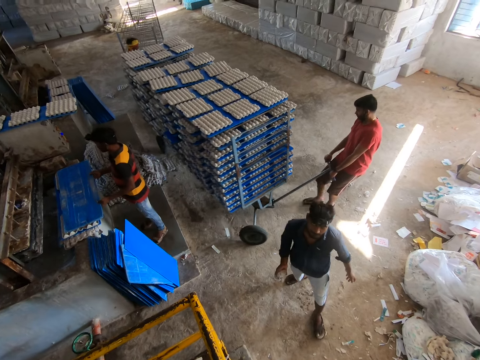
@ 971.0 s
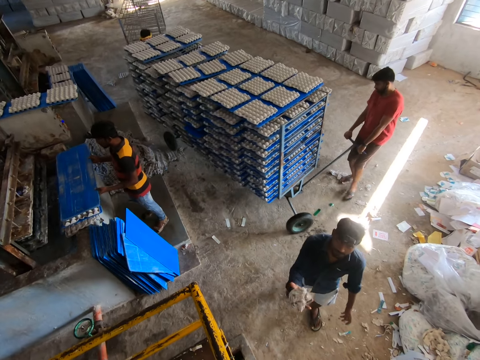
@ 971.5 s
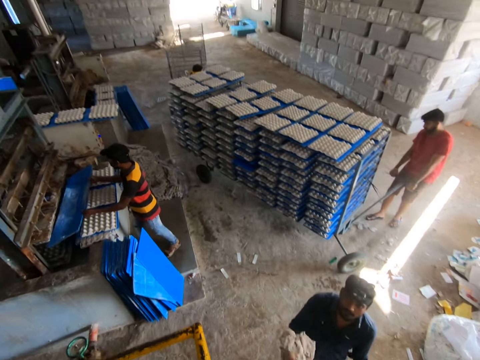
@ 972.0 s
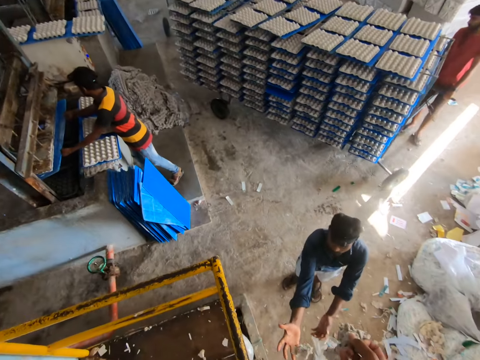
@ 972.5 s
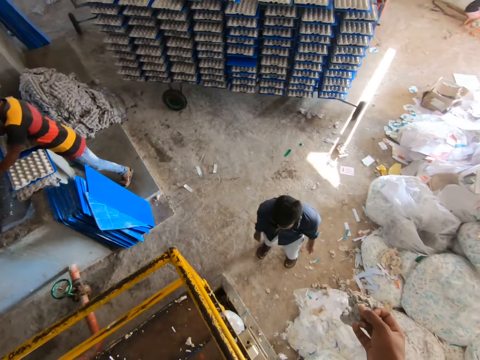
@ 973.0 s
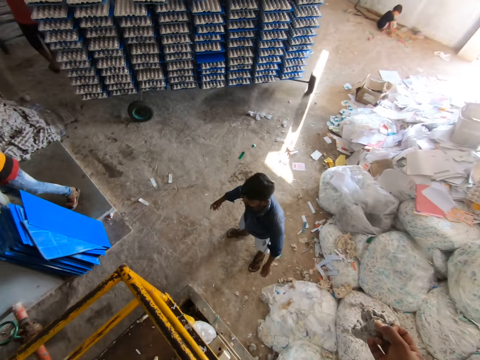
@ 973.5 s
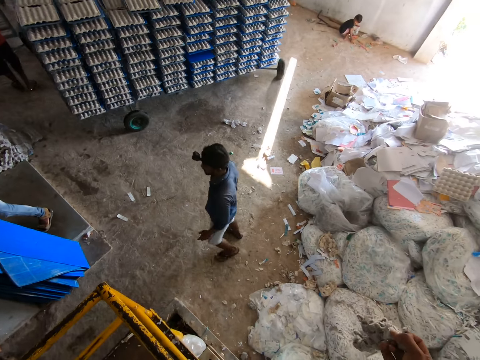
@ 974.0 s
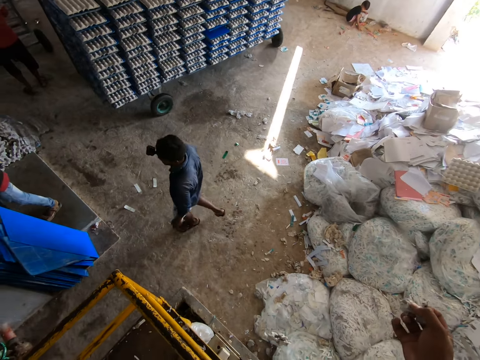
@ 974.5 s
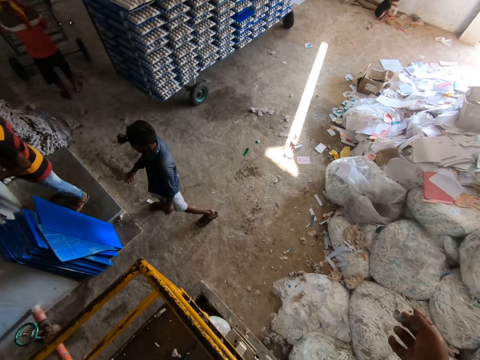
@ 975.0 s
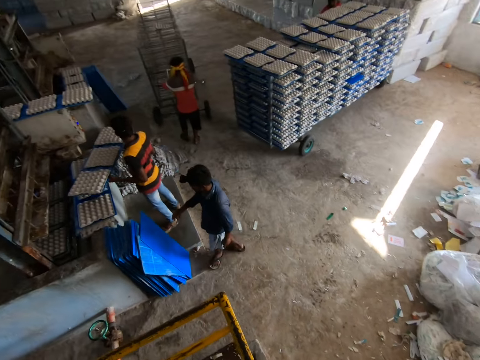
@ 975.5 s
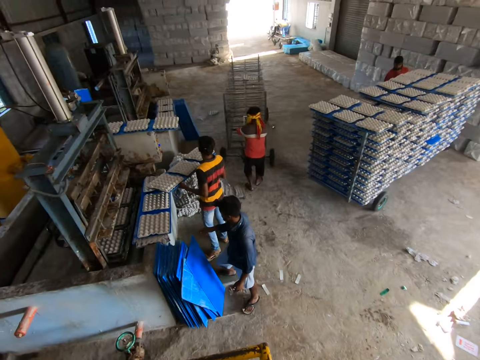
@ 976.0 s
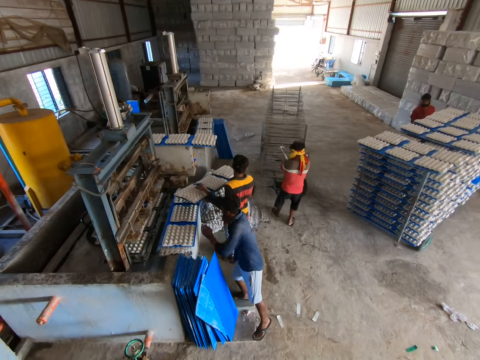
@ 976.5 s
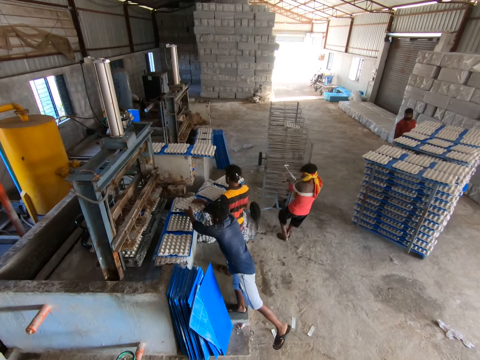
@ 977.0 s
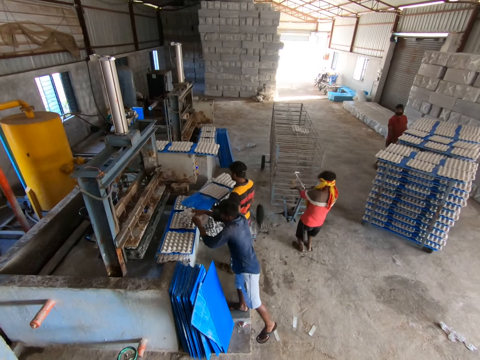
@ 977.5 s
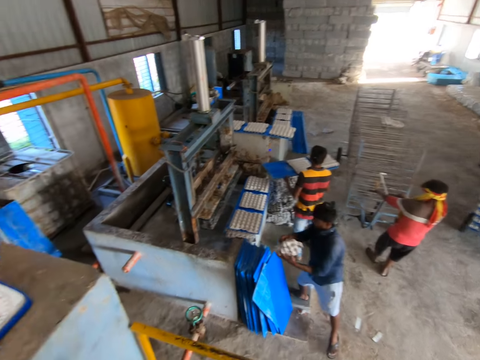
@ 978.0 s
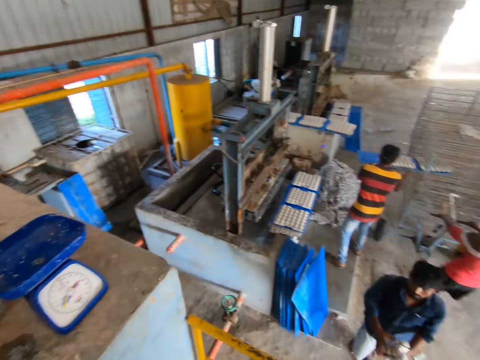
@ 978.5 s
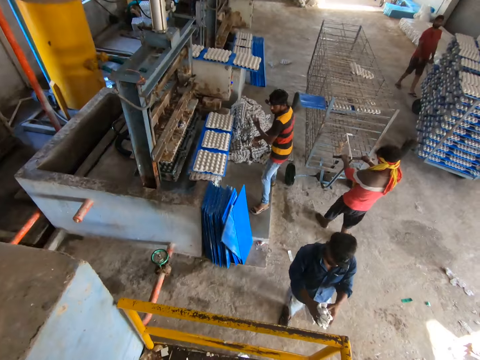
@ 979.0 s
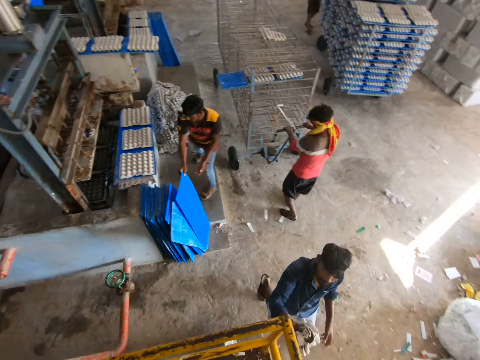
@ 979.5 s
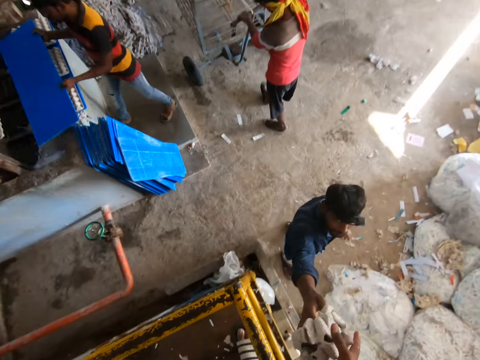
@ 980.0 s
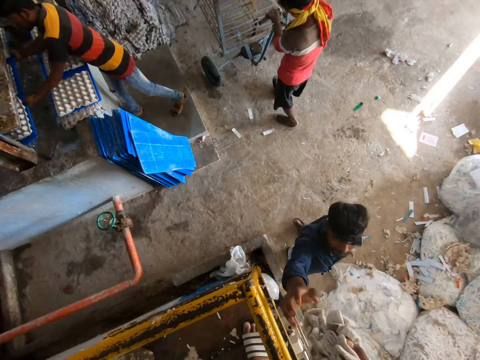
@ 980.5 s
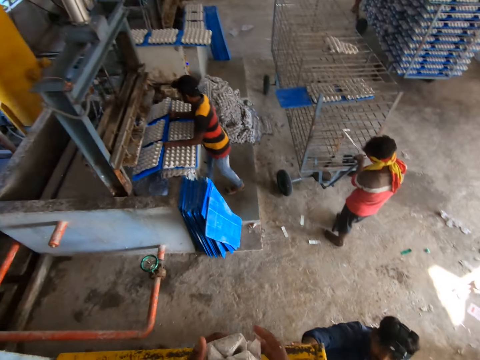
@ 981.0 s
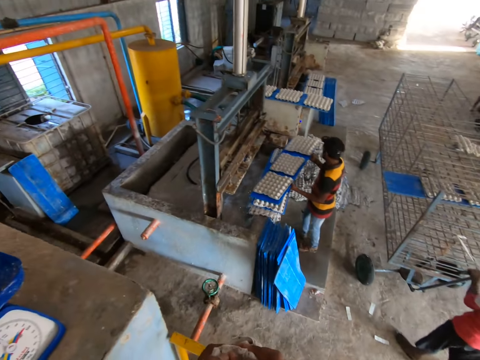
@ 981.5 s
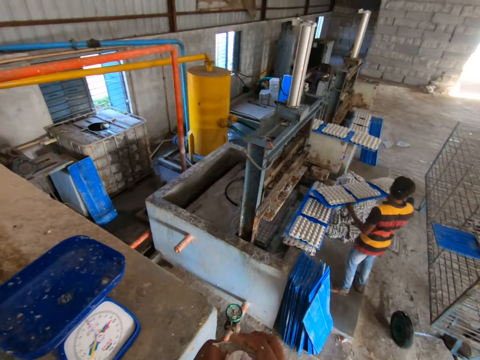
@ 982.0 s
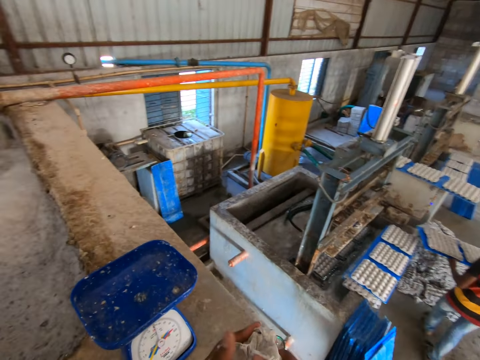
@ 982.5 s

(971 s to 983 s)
A man pulls the trolley with the trays. Another man picks up the board from the egg trays with both hands. A third man throws the egg tray to the camera wearer with his right hand. The camera wearer catches the egg tray with his right hand. The second man puts the board under the mold of the machine with both hands. A fourth man pulls the handle of the shelf trolley with both hands. The third man takes the egg tray from the board of egg trays in the second man's hands with both hands. The second man puts the board of egg trays on the shelf trolley with both hands. He takes the board from the stack of boards with his right hand. The third man hands the egg tray to the camera wearer with his right hand. The camera wearer takes the egg tray from the third man with his right hand. The second man puts the board under the mold of the machine with both hands.

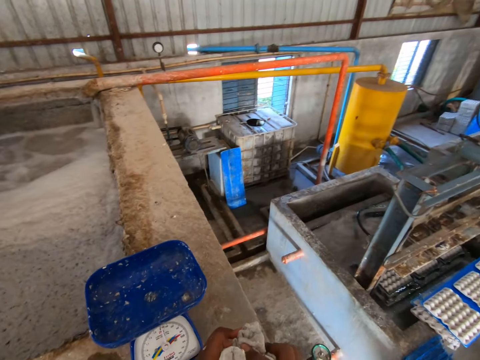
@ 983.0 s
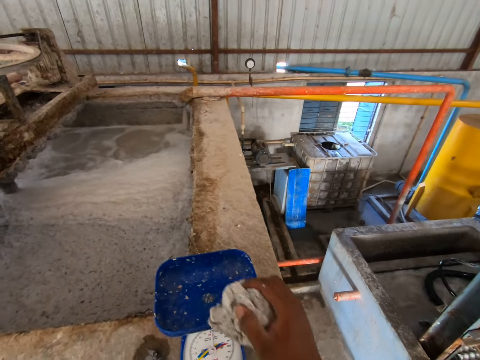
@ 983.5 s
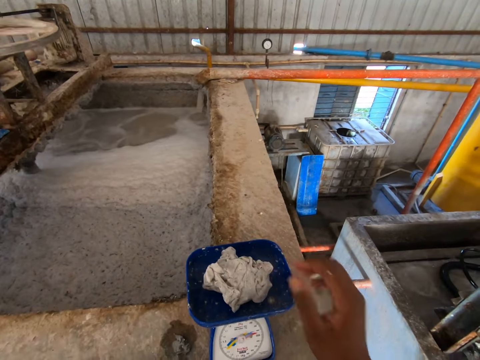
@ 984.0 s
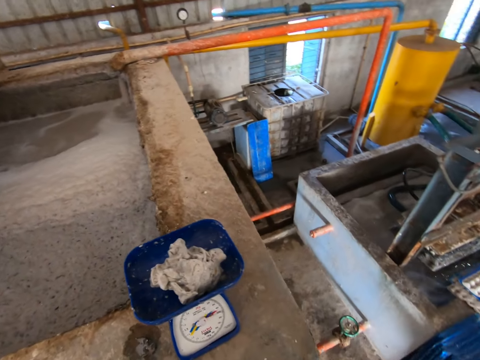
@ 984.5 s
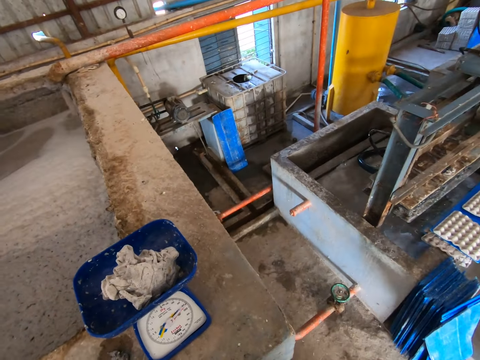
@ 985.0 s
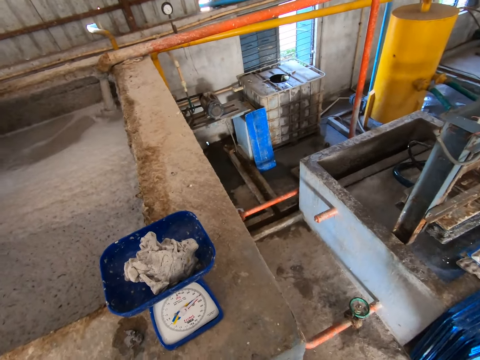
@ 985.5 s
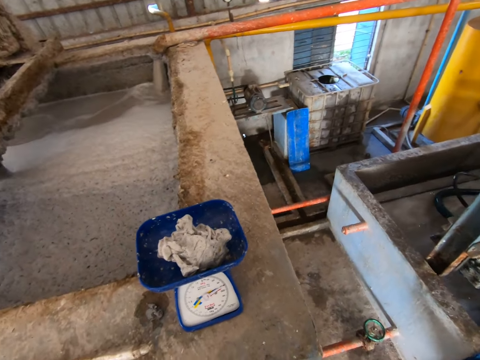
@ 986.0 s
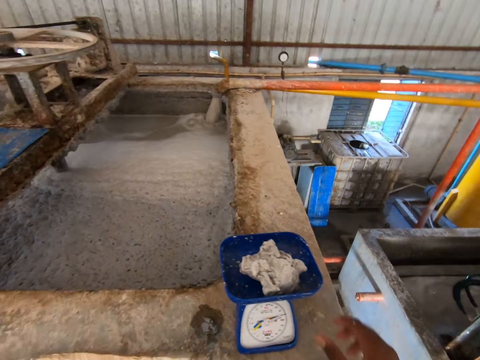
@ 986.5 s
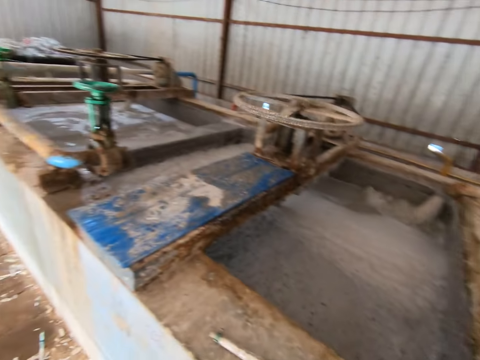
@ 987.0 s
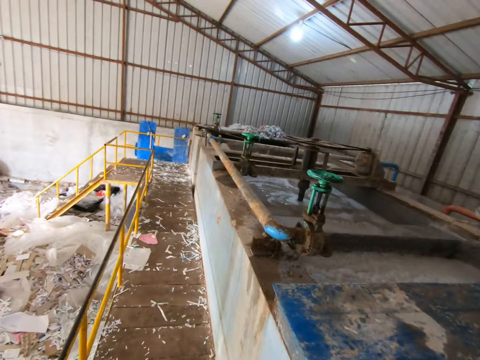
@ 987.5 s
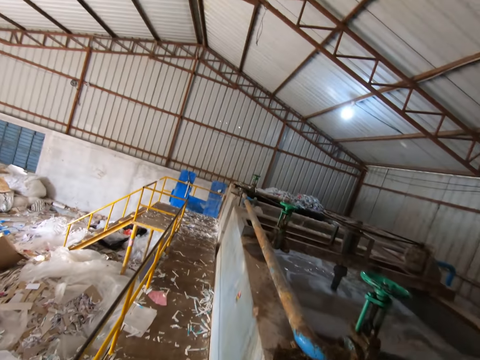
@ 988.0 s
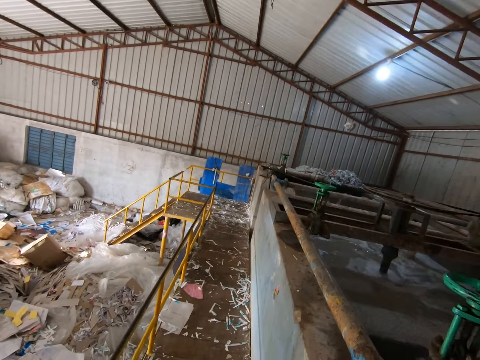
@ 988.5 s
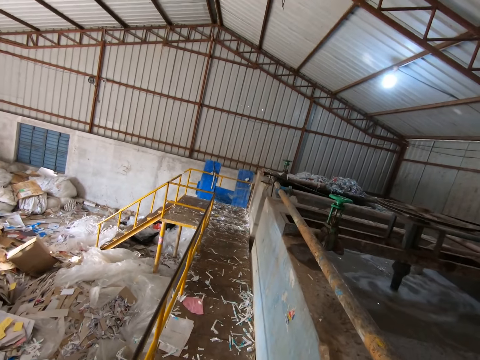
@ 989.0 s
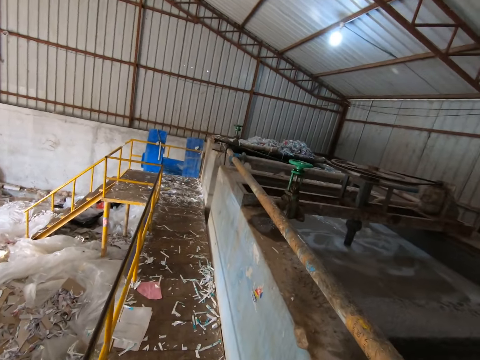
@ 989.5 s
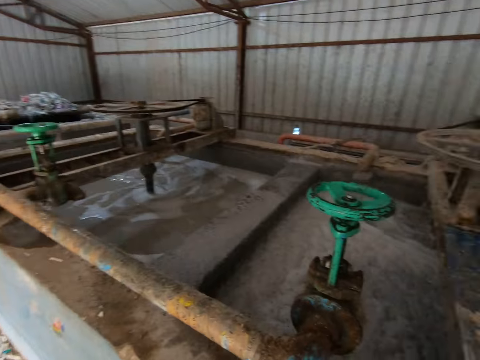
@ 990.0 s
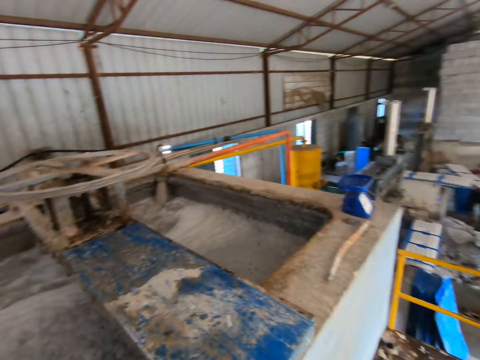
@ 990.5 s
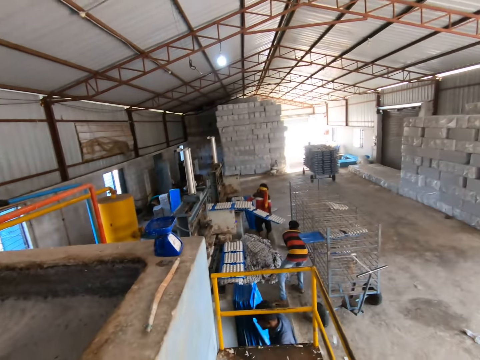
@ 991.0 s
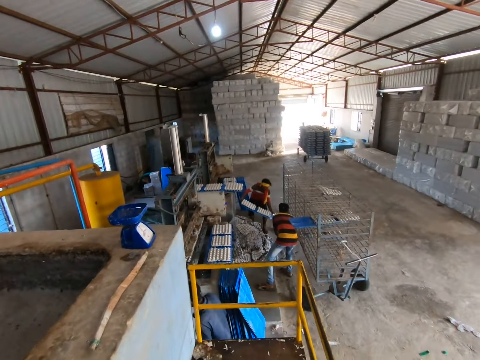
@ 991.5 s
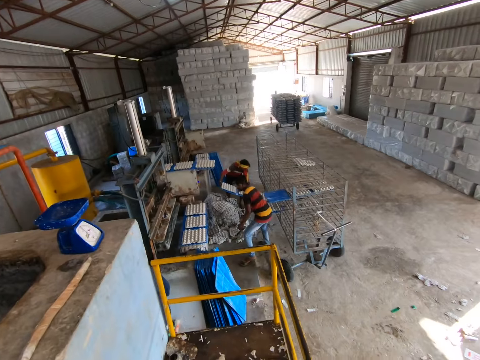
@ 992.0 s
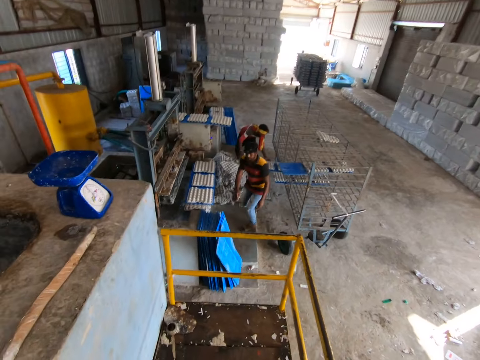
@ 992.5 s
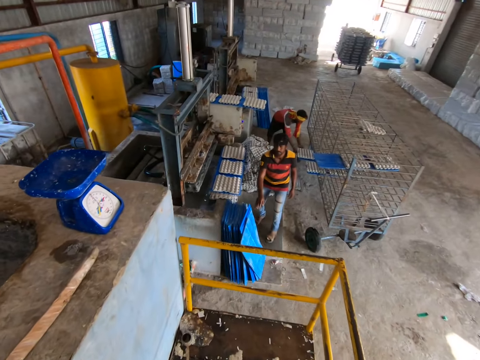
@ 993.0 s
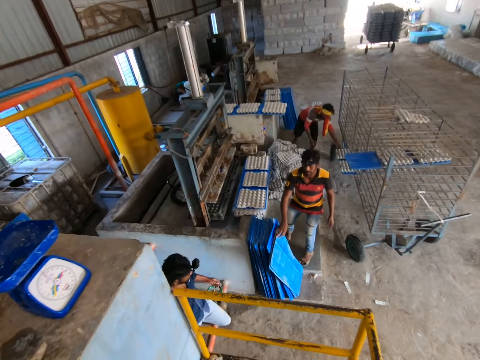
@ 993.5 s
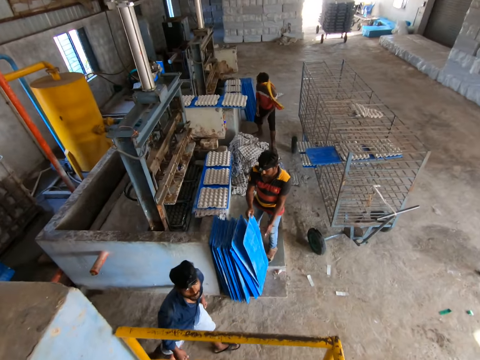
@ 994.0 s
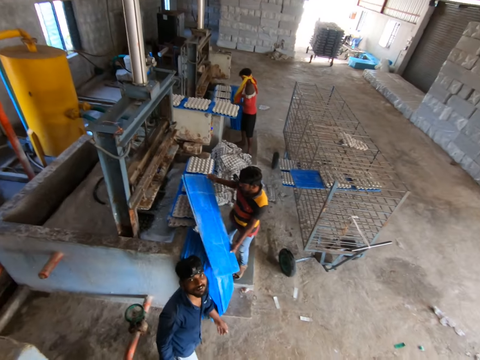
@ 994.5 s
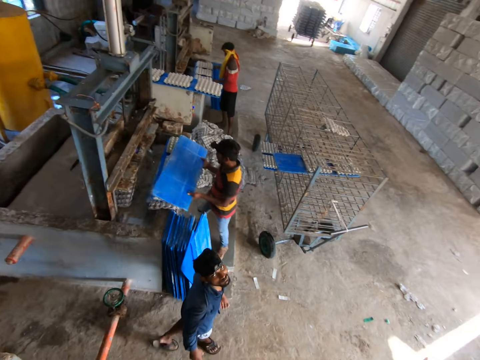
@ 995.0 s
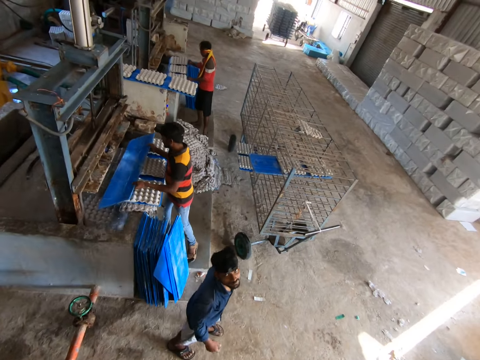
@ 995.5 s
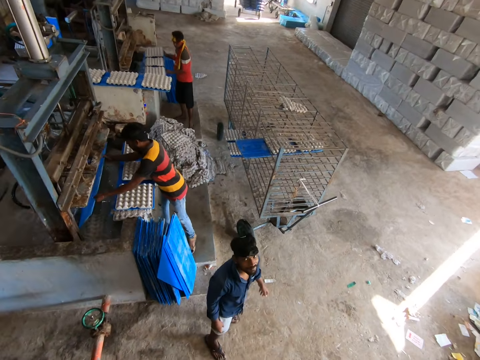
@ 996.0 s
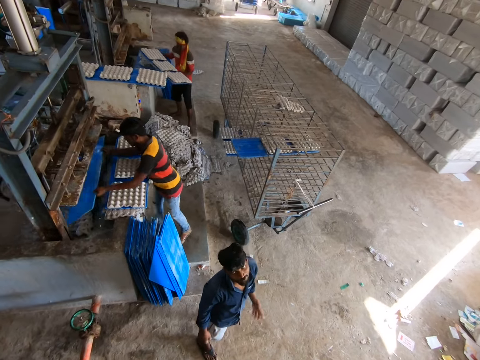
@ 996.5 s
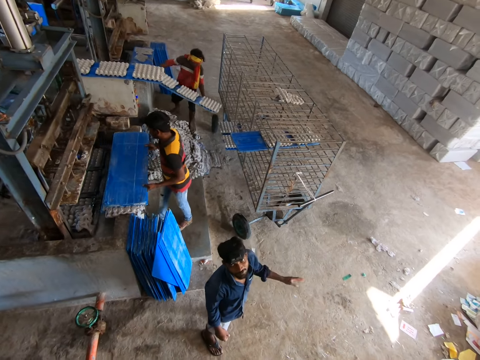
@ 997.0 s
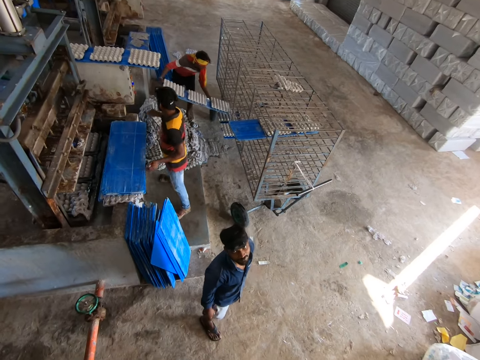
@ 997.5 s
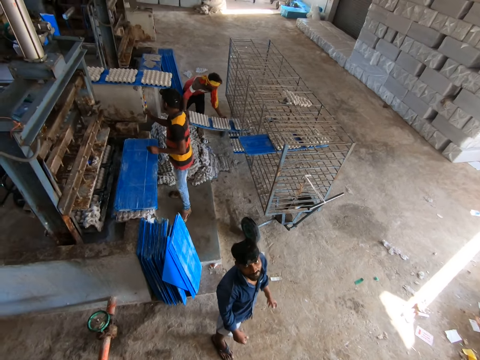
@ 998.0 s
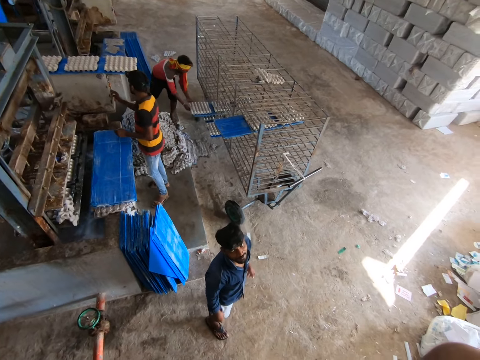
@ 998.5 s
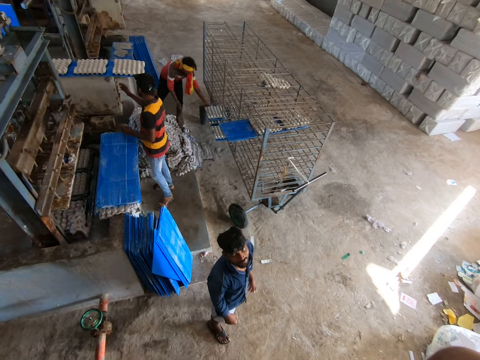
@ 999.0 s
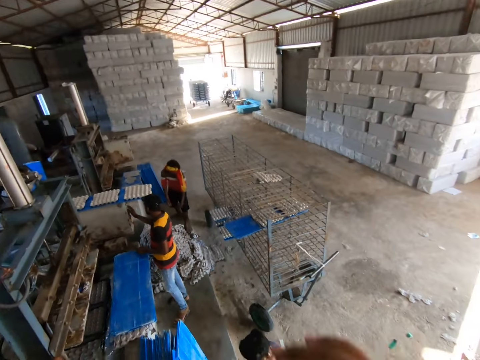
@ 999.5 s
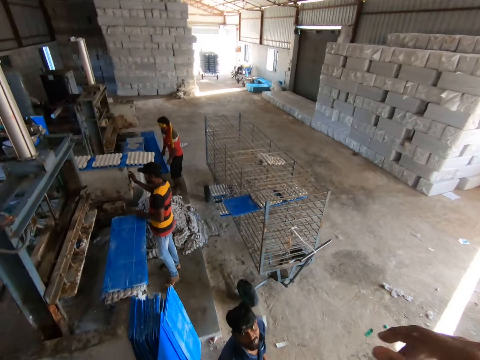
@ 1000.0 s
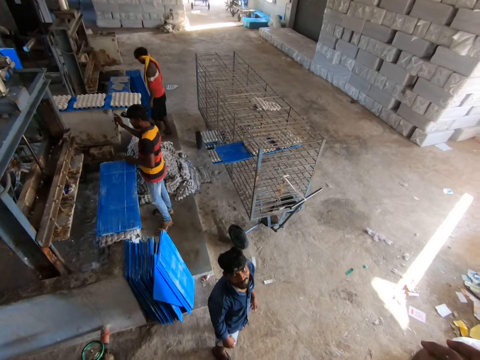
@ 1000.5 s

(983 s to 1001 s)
The camera wearer presses the tray with both hands. He puts the egg tray on a weighing scale with his right hand. He takes the egg tray from the scale with his right hand. He throws the egg tray on a pile of waste paper with his right hand. A man puts a board of egg trays on the shelf trolley with both hands. Another man takes a plastic board from the stack of boards with his right hand. He puts the board under the mold of the machine with both hands. The first man picks up the board of egg trays from the egg tray machine with both hands. The second man puts the board on the egg trays on the machine with both hands. The first man puts the board on the egg trays with both hands. The second man operates the controller of the egg tray machine with his right hand.
